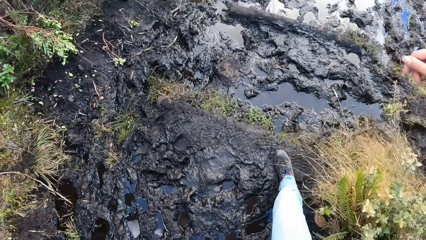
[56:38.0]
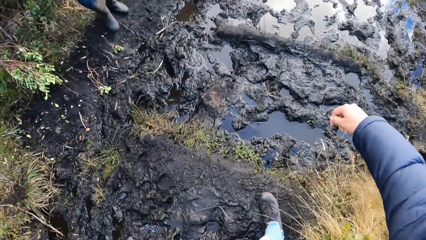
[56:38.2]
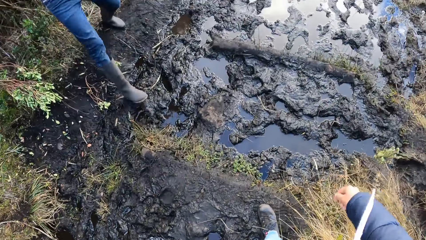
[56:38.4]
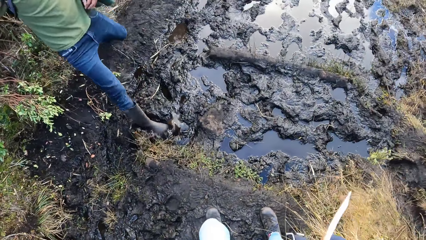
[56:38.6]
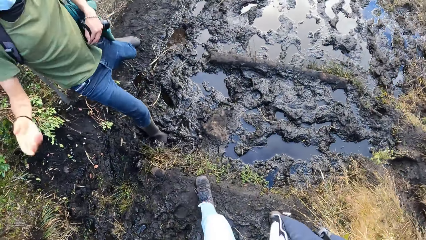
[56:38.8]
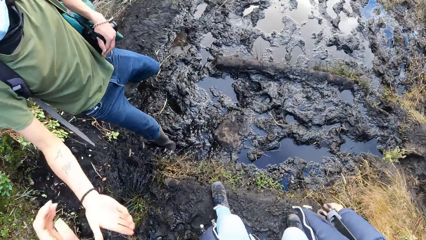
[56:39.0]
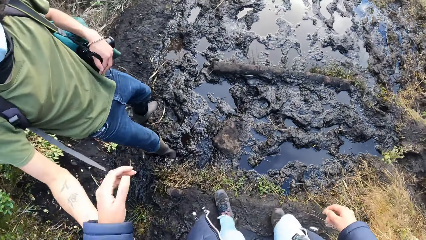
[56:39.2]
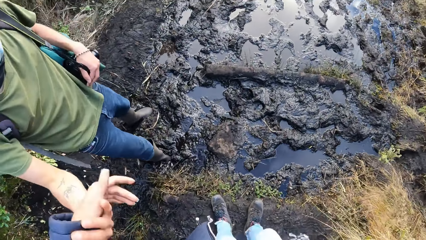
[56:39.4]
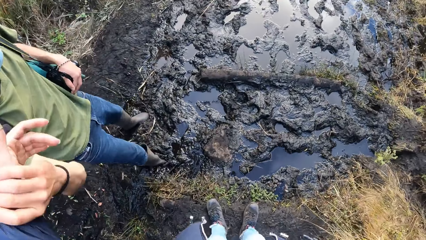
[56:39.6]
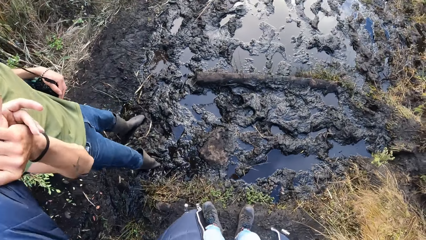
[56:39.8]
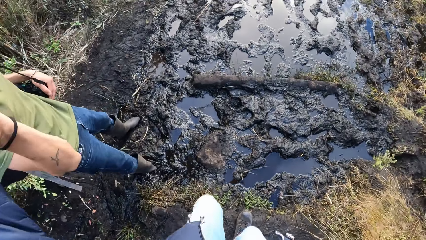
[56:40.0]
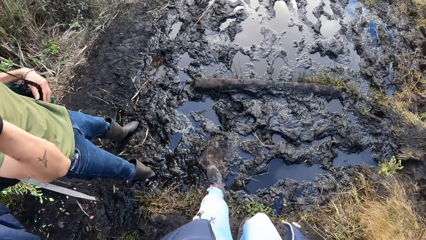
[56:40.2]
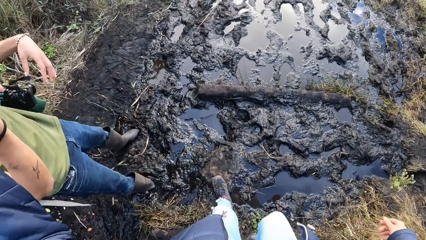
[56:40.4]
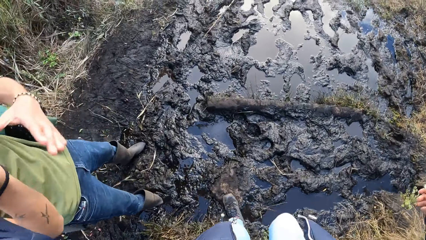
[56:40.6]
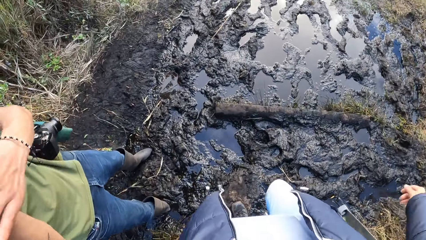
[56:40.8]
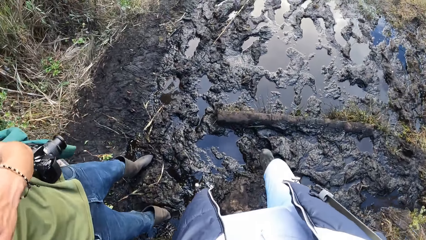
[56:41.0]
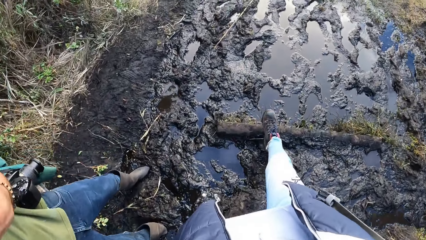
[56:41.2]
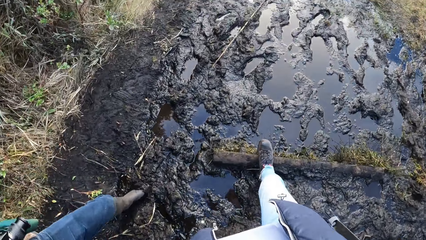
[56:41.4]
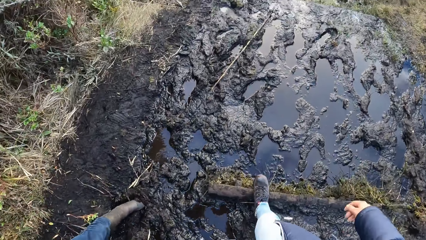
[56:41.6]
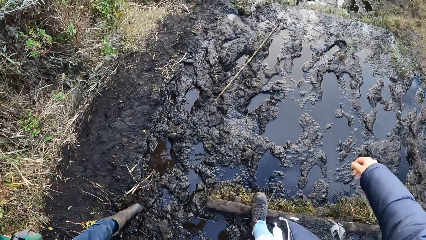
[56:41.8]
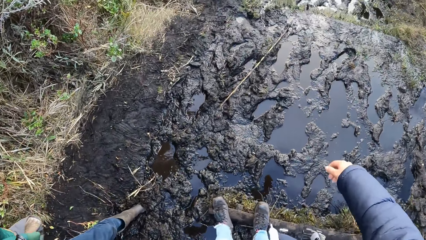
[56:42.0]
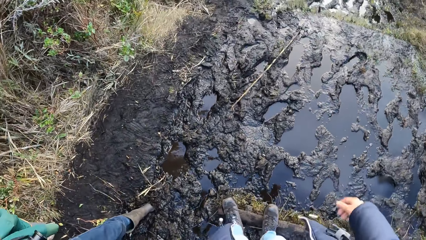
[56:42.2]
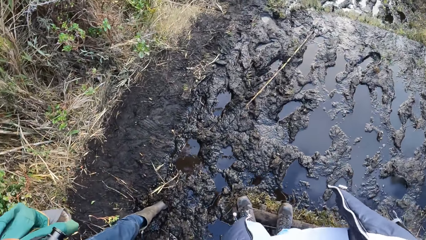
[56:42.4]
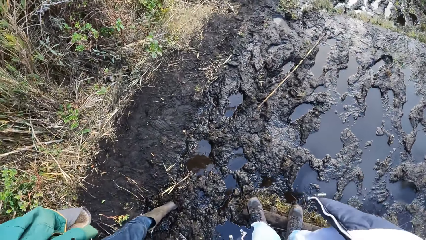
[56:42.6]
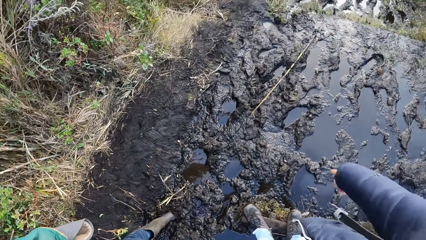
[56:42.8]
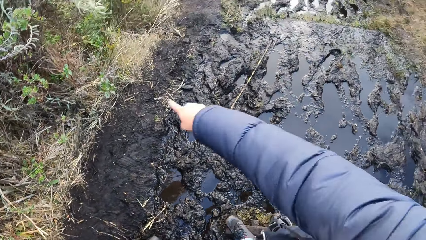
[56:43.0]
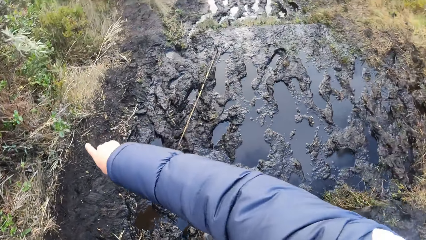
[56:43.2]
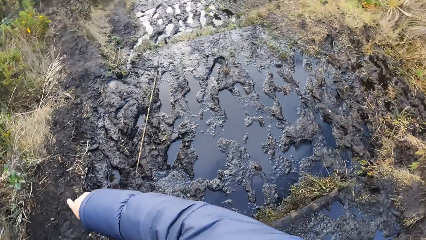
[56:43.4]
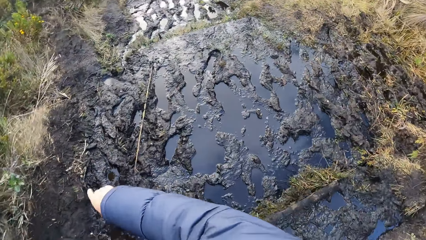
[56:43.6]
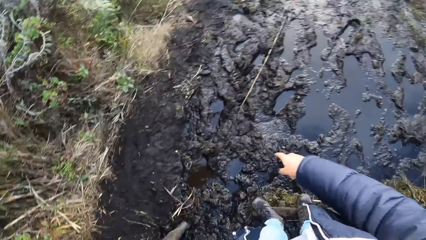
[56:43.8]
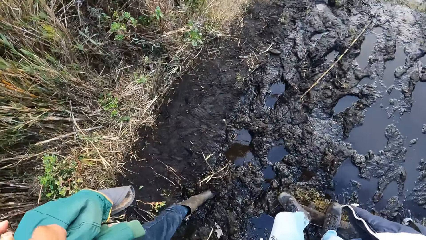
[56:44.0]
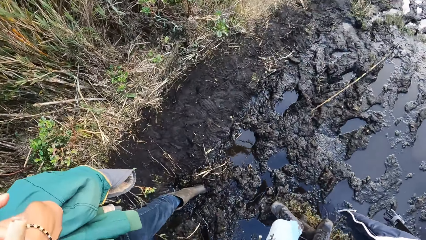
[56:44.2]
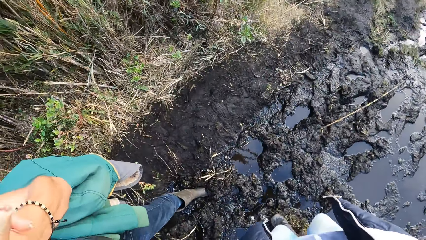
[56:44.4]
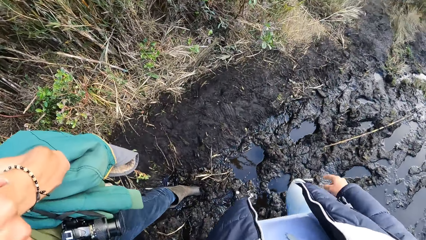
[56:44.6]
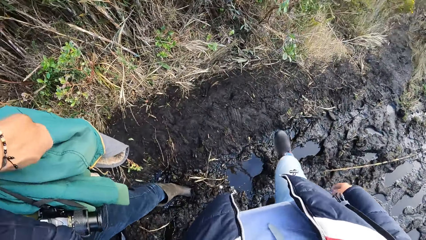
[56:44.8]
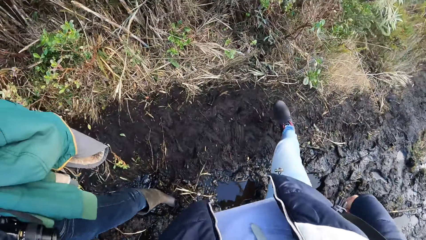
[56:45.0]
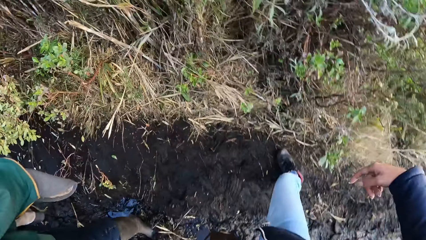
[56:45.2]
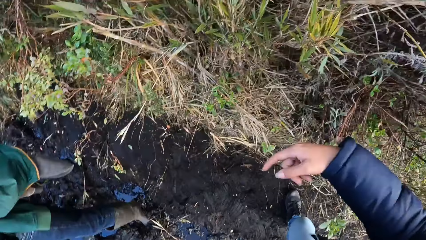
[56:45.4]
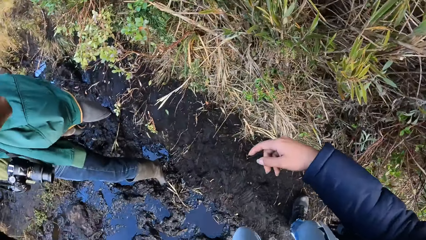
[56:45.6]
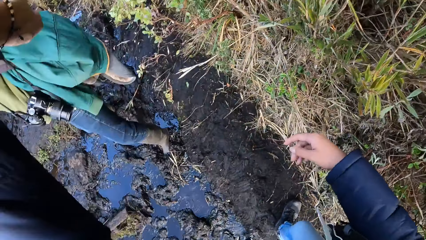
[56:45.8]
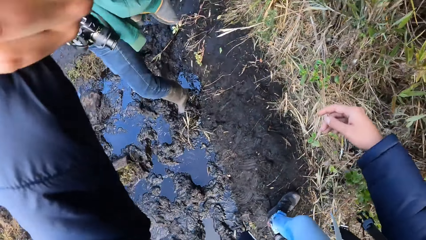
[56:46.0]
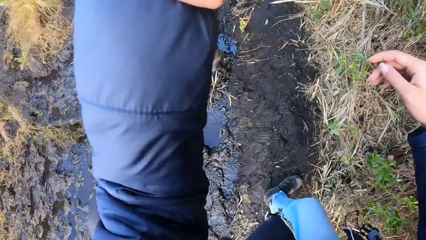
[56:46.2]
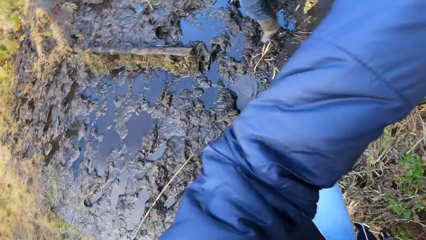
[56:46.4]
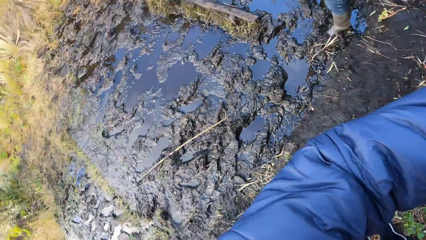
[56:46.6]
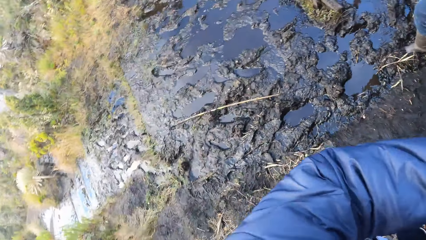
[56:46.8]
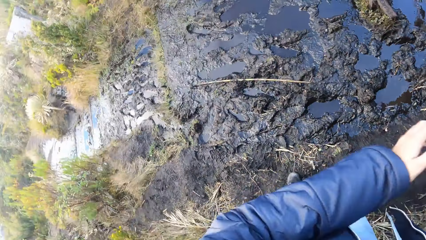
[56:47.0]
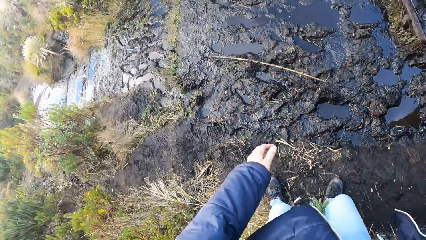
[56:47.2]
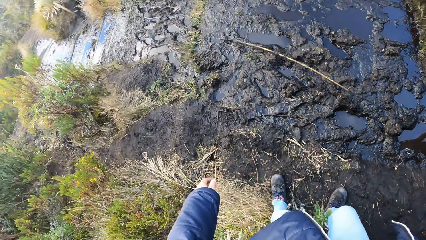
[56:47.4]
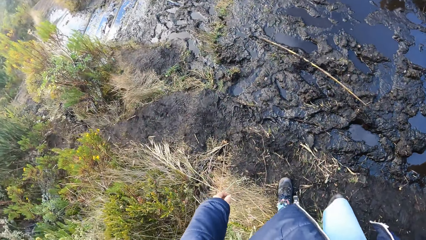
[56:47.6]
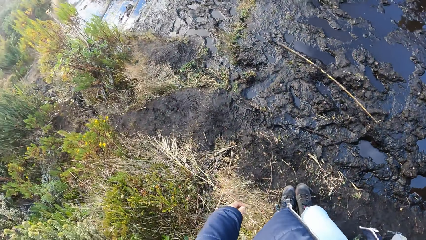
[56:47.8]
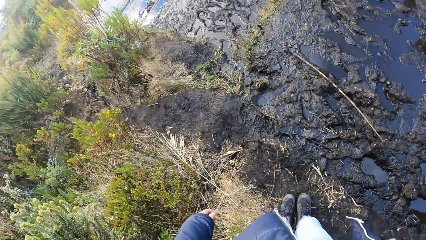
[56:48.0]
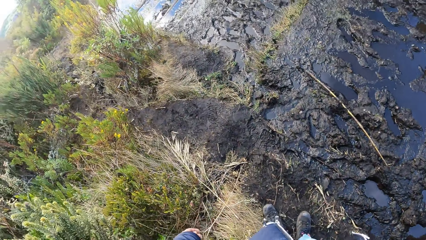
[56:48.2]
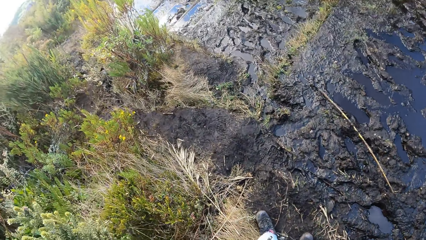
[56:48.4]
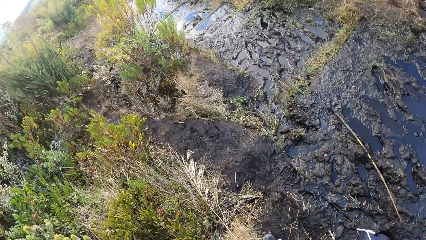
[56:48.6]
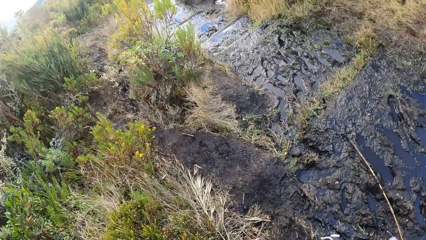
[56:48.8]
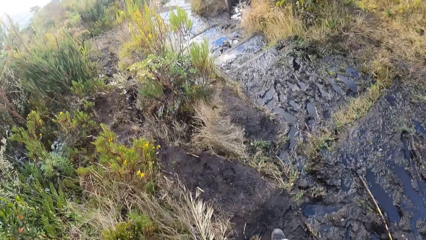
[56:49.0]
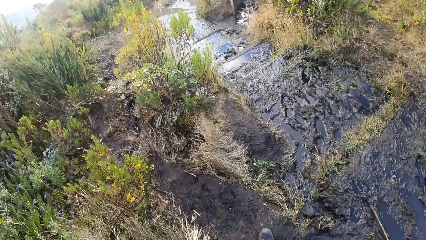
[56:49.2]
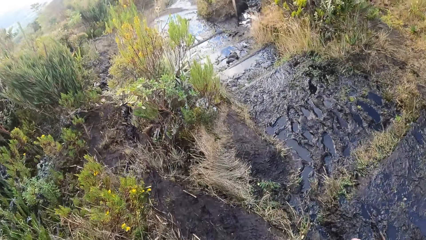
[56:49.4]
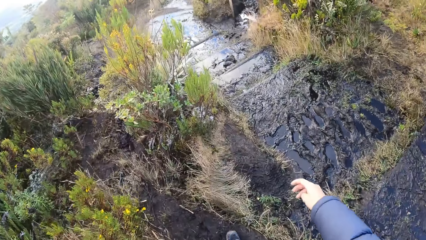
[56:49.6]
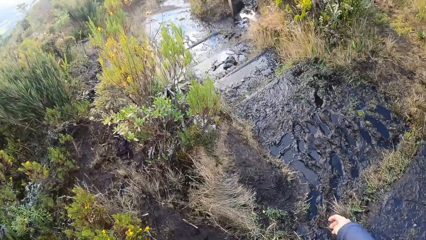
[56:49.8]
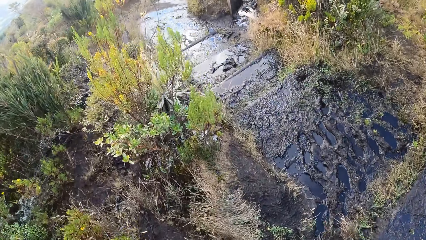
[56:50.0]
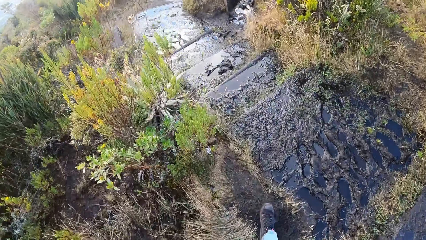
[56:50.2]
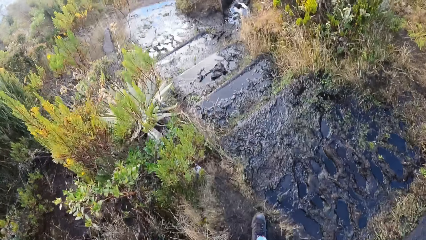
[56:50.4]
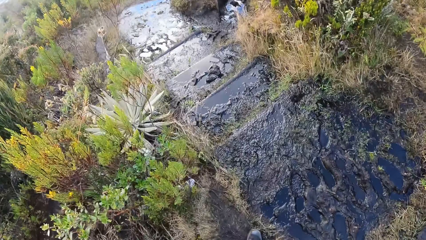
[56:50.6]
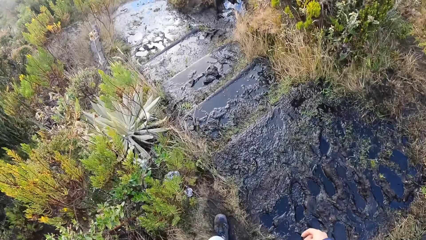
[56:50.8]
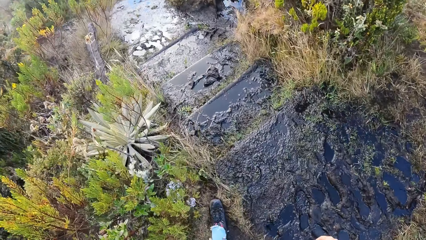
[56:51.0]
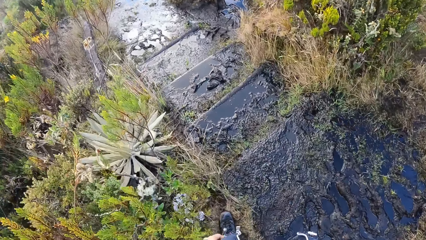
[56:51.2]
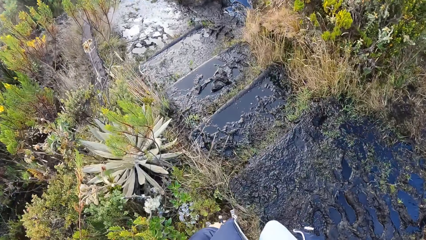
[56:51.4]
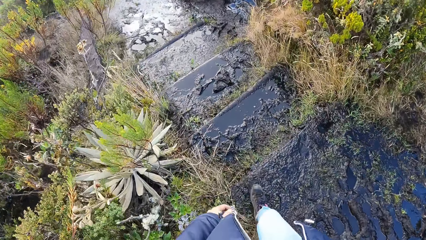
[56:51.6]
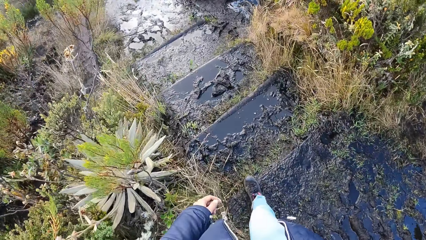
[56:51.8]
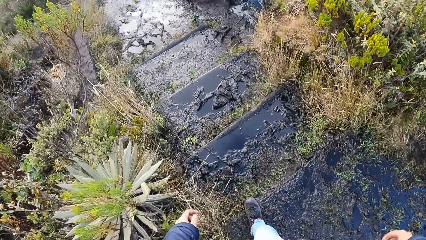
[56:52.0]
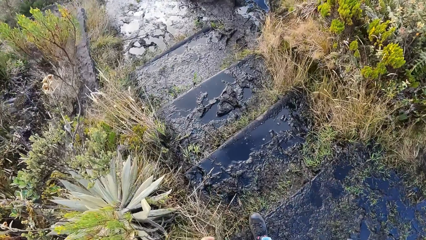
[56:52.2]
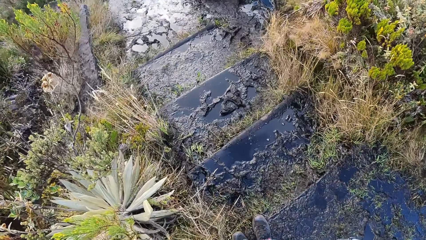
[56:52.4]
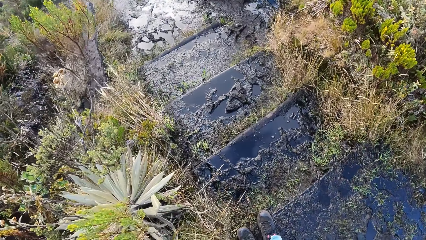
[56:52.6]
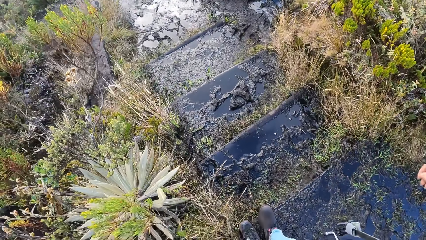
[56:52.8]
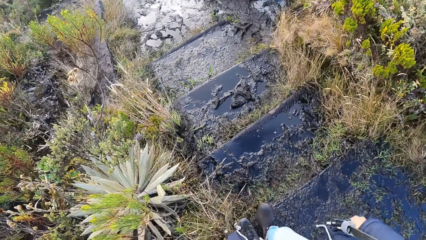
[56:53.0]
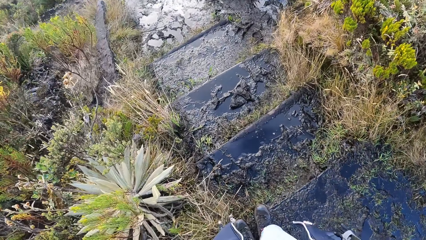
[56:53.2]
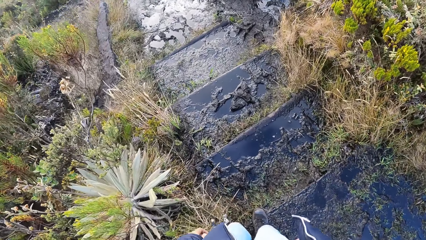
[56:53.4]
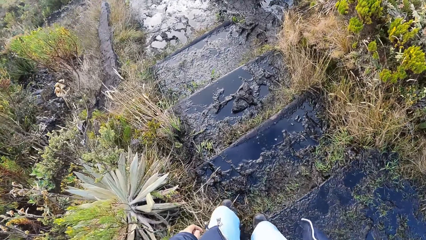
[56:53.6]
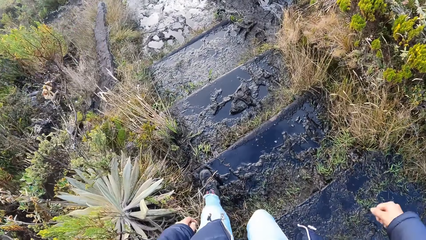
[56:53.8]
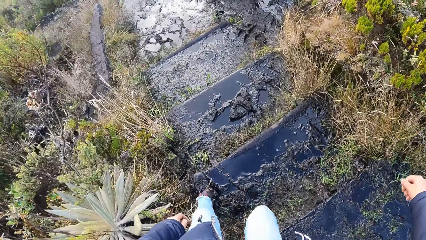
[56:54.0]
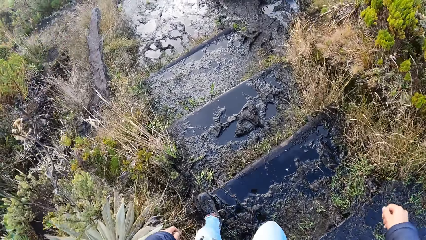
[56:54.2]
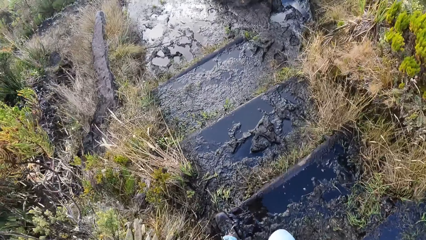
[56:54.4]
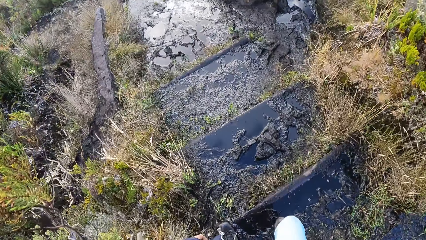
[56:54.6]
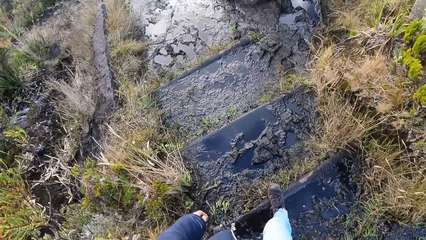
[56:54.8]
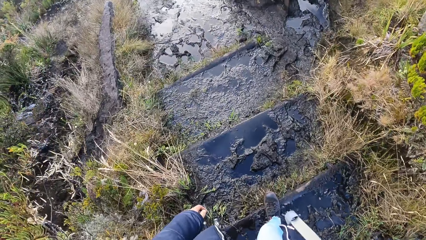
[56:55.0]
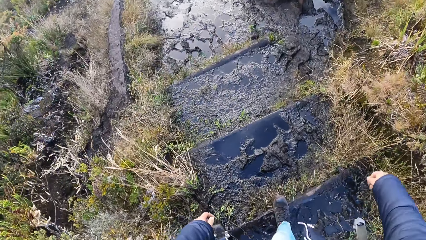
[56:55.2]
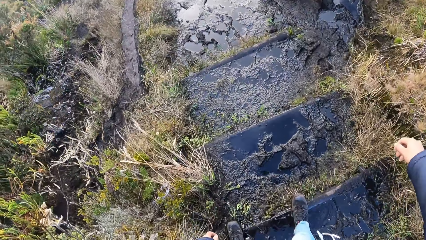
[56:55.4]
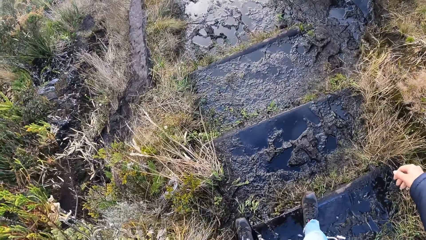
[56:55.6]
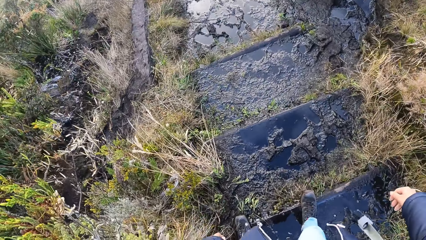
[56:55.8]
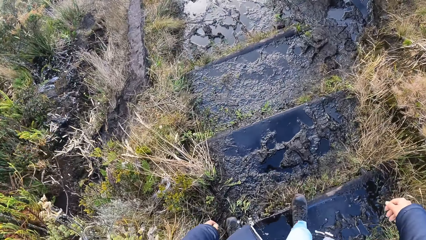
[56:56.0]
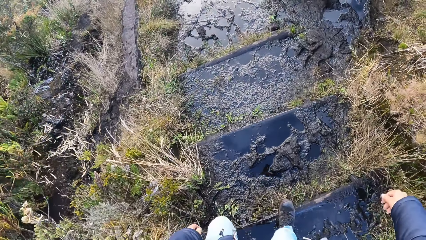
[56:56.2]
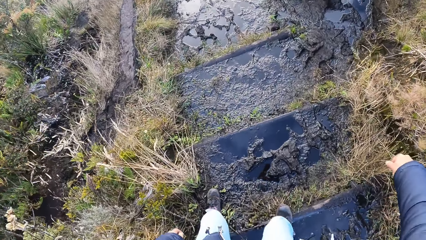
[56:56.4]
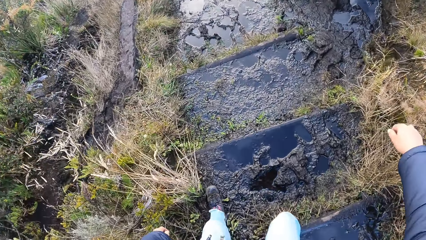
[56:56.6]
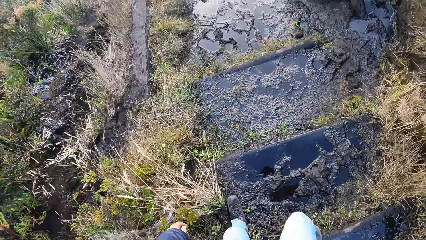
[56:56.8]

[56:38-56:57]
The camera wearer walks on the muddy pathway. The man holds the hand of the camera wearer. The camera wearer walks on the muddy pathway. They point on the ground, jump over the water, and walk on the mountain.
